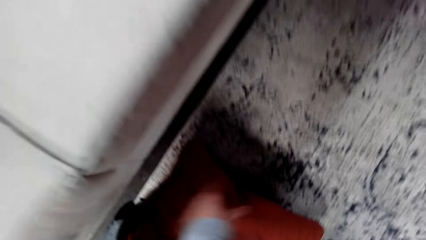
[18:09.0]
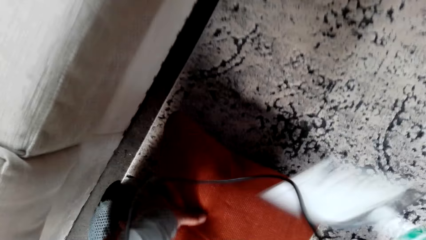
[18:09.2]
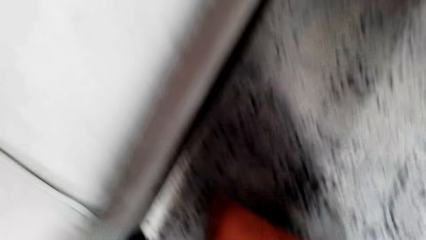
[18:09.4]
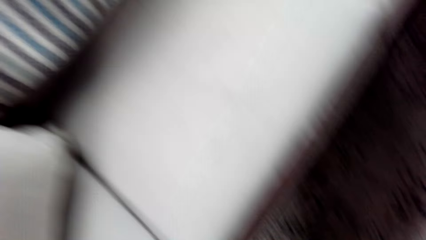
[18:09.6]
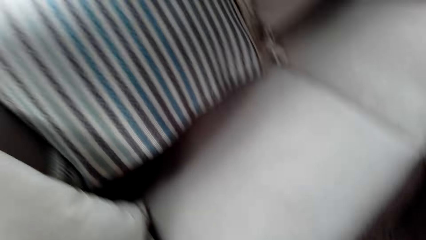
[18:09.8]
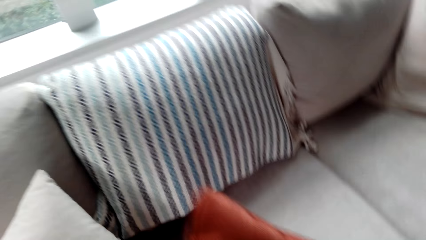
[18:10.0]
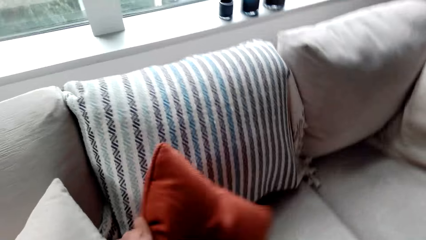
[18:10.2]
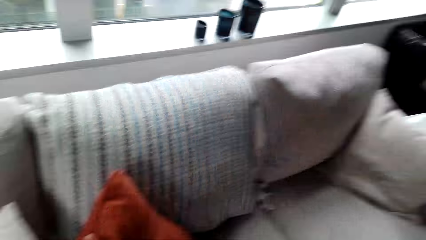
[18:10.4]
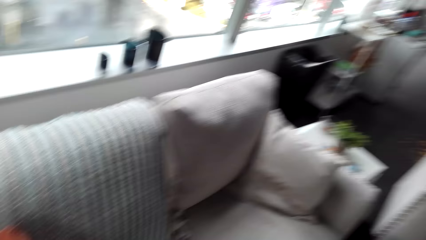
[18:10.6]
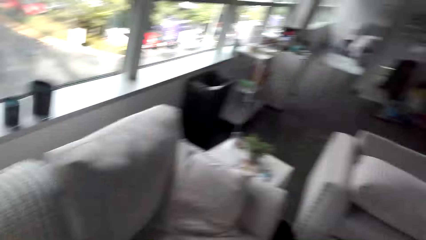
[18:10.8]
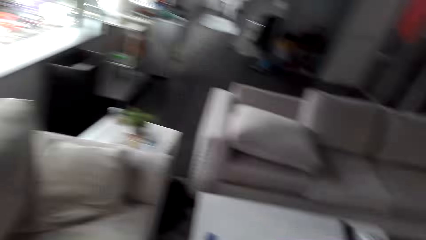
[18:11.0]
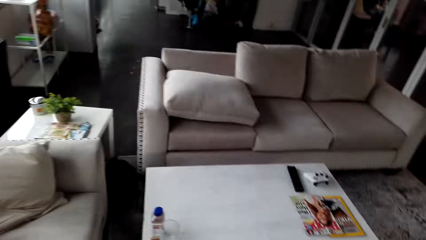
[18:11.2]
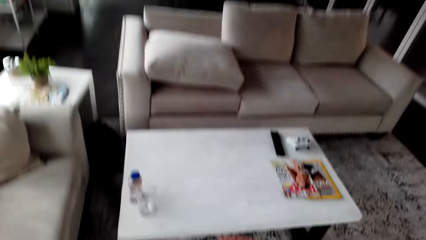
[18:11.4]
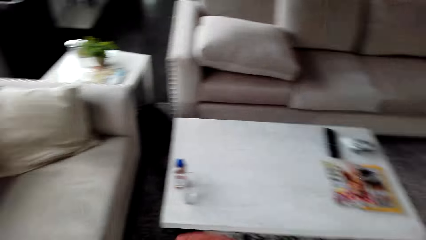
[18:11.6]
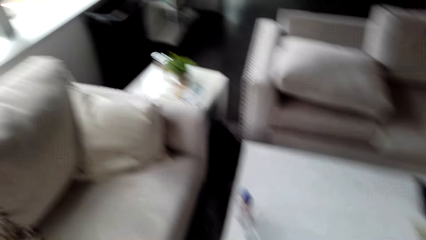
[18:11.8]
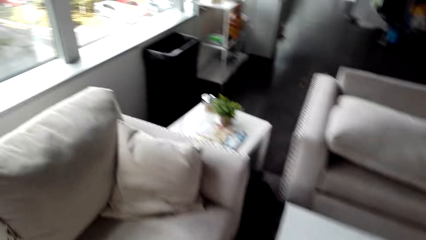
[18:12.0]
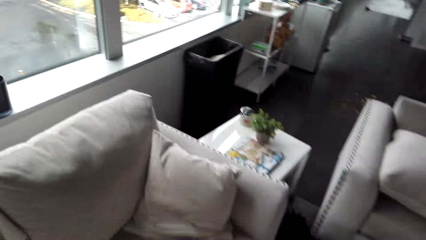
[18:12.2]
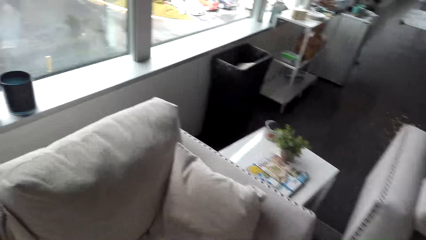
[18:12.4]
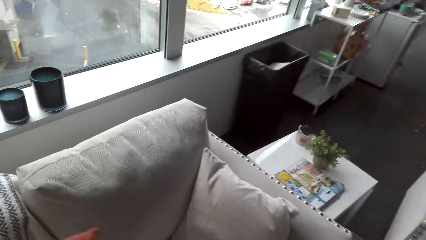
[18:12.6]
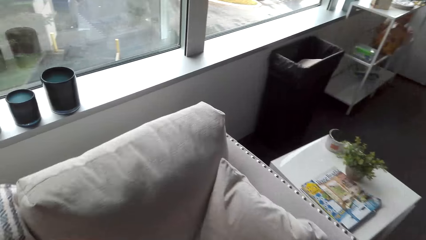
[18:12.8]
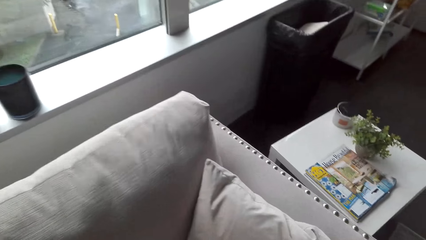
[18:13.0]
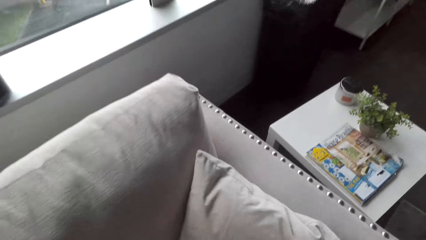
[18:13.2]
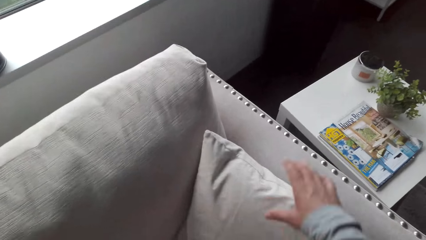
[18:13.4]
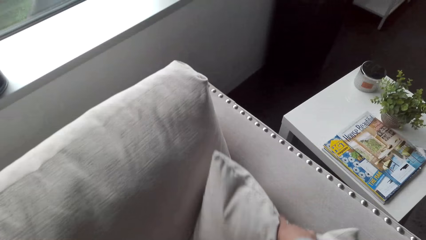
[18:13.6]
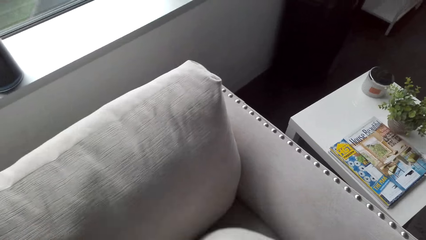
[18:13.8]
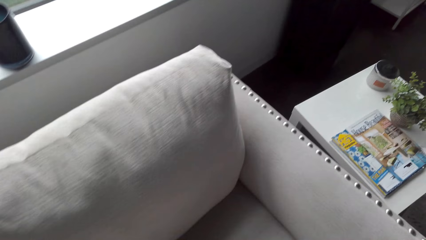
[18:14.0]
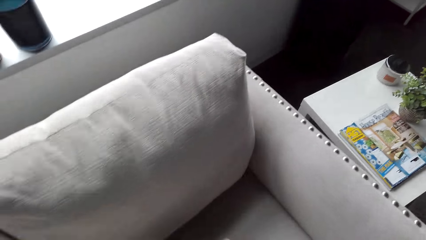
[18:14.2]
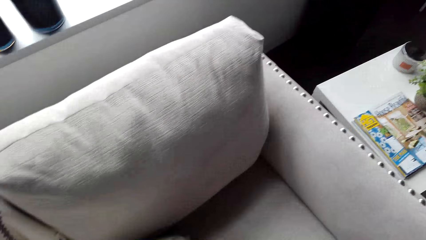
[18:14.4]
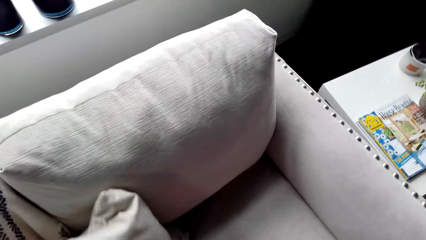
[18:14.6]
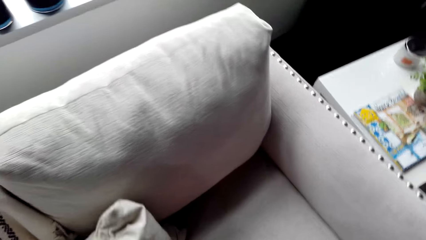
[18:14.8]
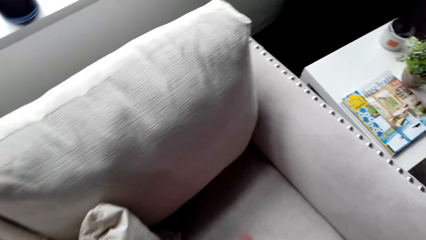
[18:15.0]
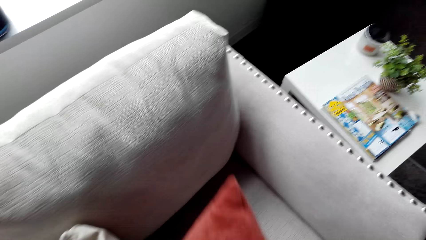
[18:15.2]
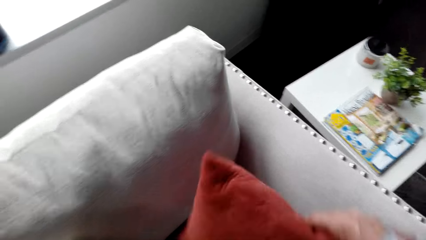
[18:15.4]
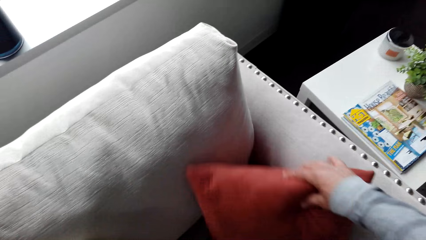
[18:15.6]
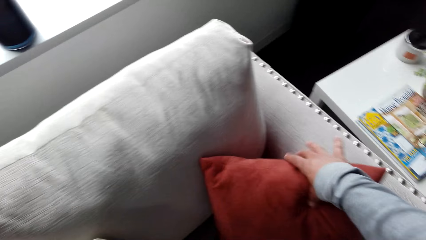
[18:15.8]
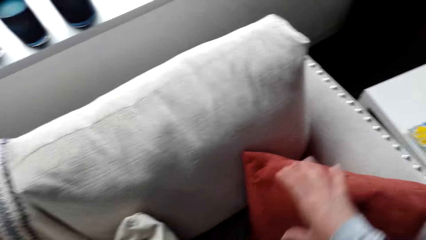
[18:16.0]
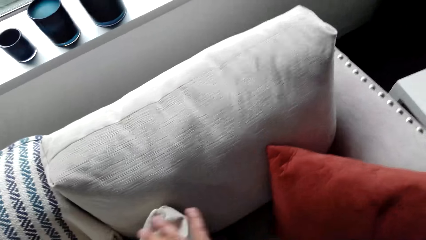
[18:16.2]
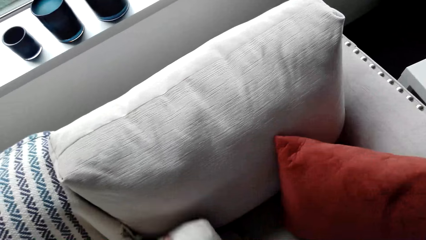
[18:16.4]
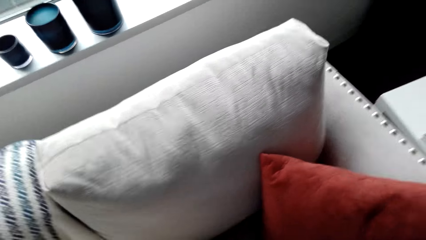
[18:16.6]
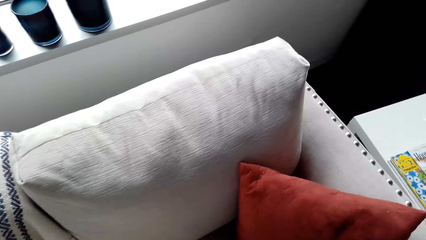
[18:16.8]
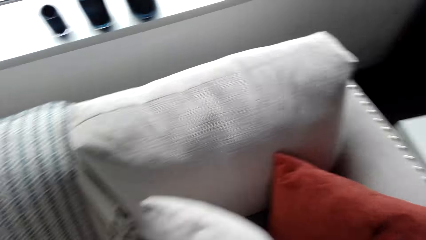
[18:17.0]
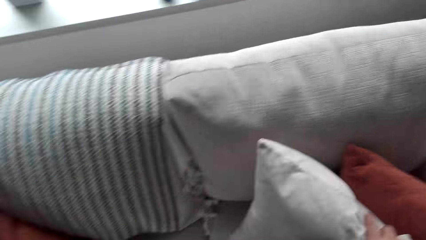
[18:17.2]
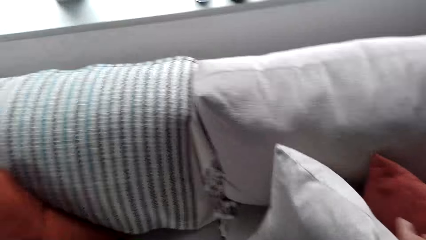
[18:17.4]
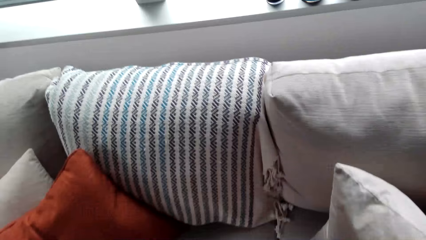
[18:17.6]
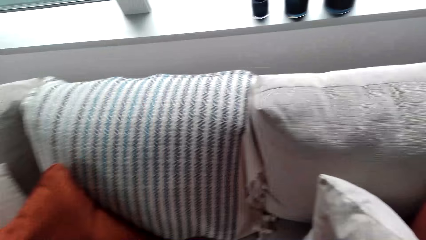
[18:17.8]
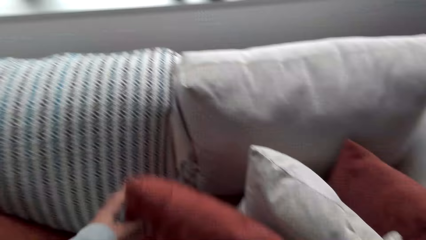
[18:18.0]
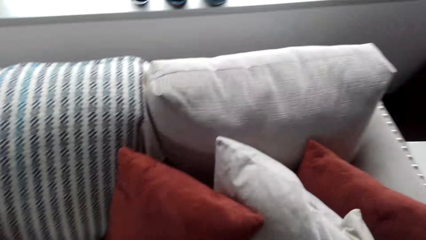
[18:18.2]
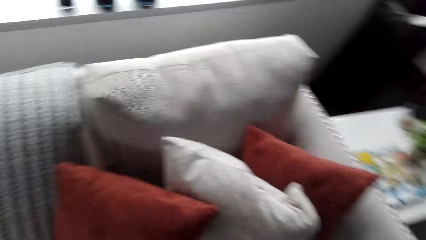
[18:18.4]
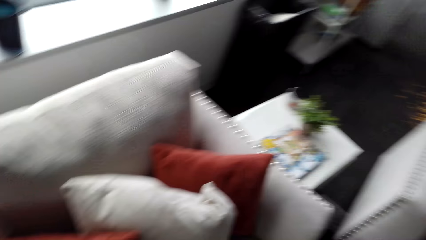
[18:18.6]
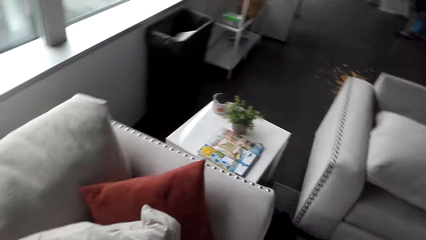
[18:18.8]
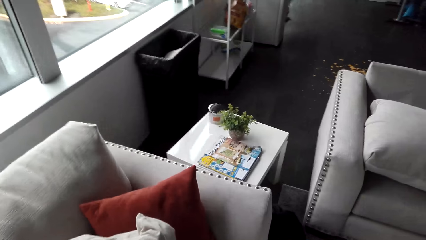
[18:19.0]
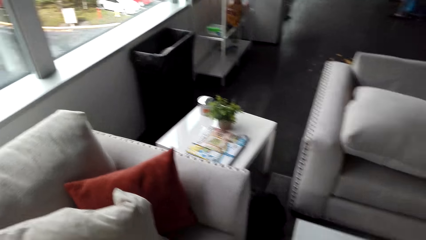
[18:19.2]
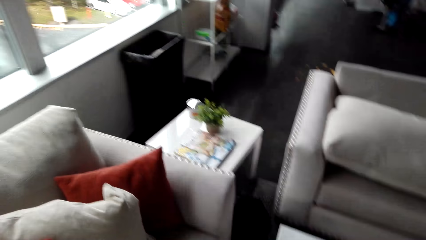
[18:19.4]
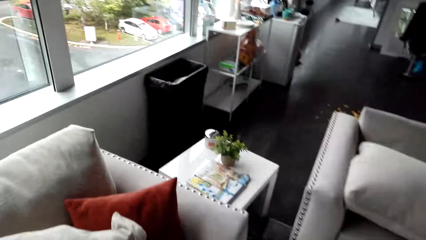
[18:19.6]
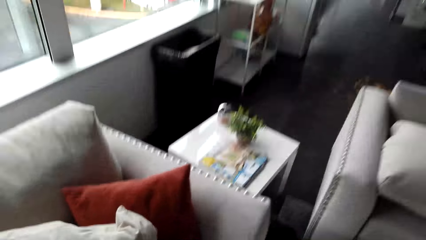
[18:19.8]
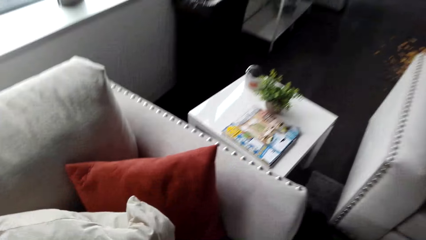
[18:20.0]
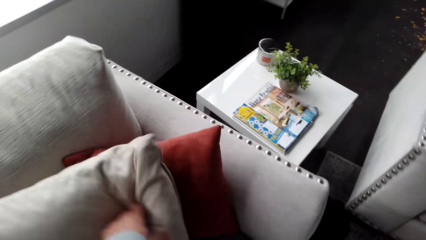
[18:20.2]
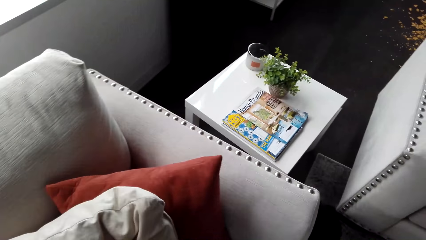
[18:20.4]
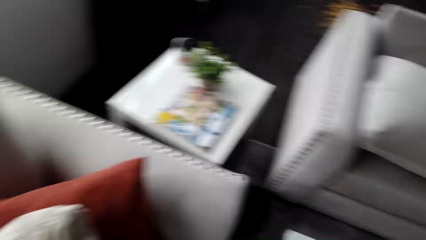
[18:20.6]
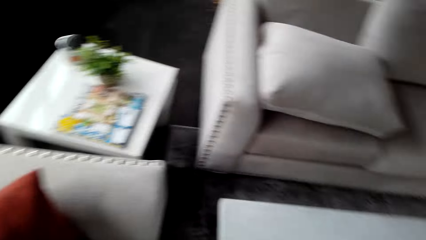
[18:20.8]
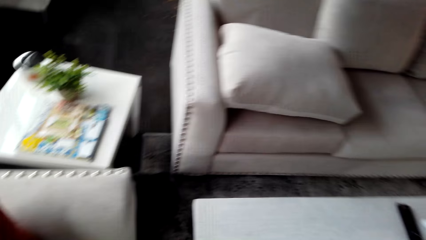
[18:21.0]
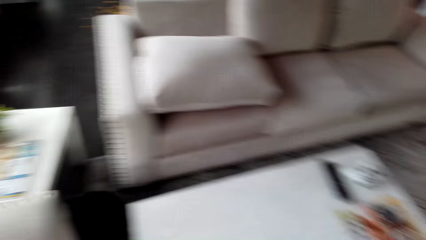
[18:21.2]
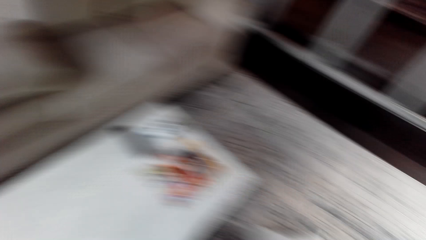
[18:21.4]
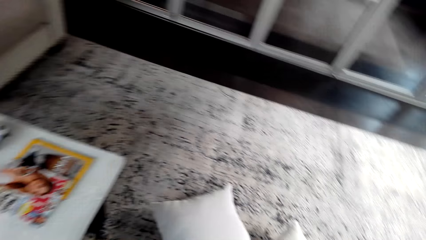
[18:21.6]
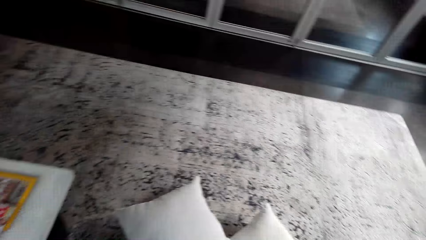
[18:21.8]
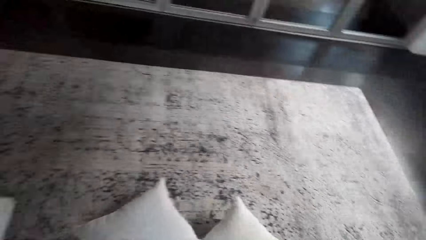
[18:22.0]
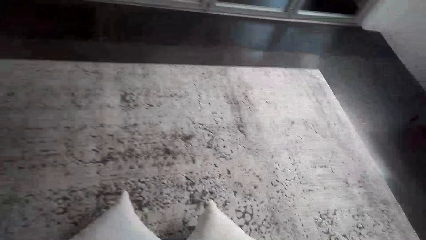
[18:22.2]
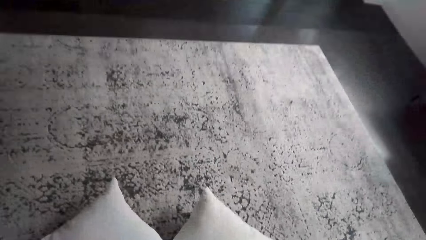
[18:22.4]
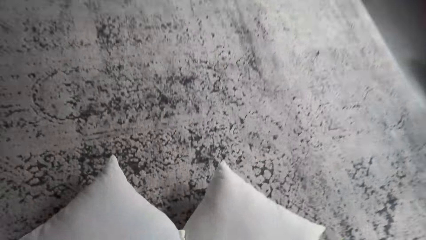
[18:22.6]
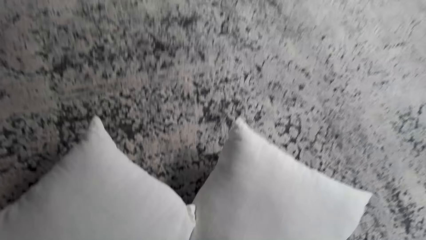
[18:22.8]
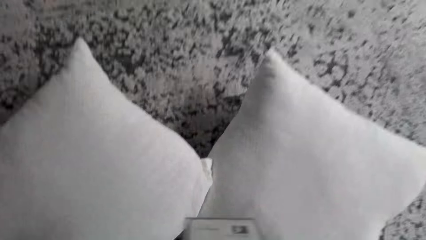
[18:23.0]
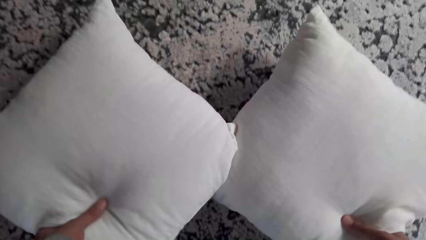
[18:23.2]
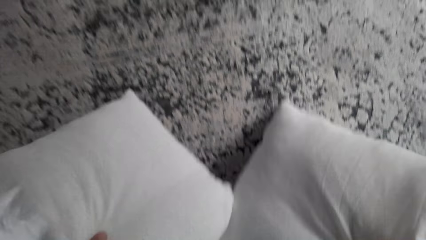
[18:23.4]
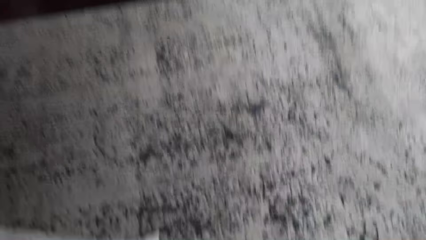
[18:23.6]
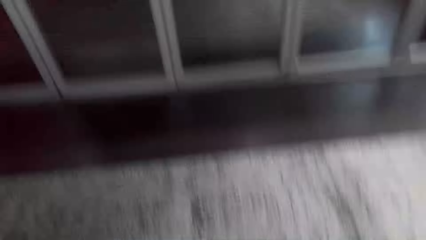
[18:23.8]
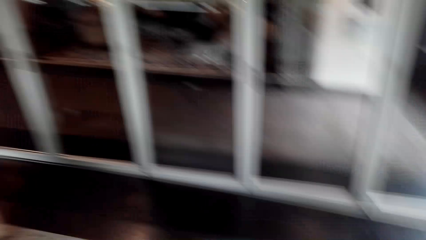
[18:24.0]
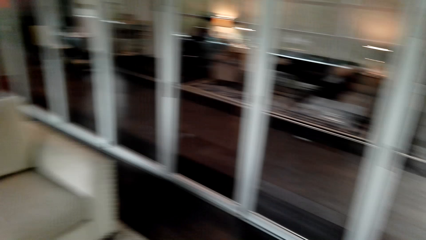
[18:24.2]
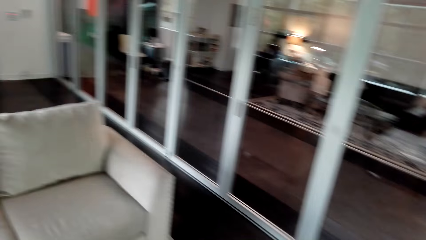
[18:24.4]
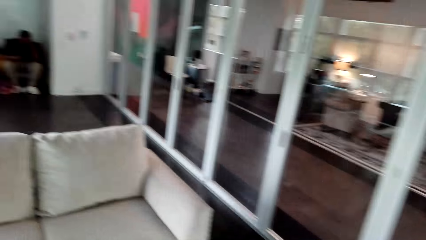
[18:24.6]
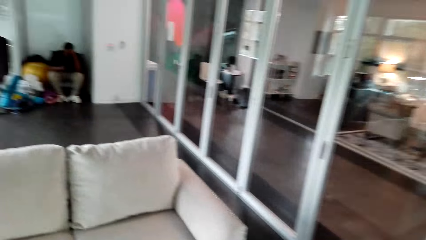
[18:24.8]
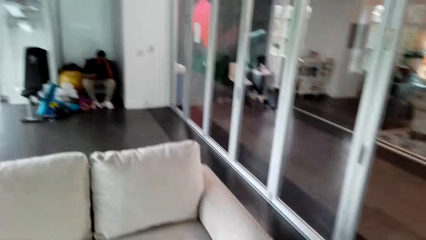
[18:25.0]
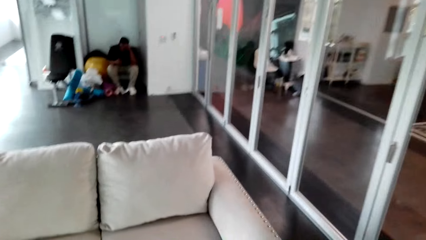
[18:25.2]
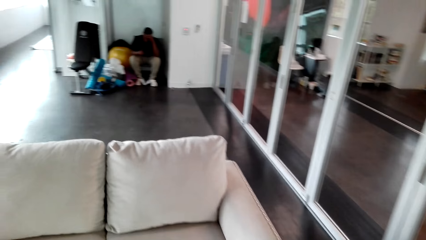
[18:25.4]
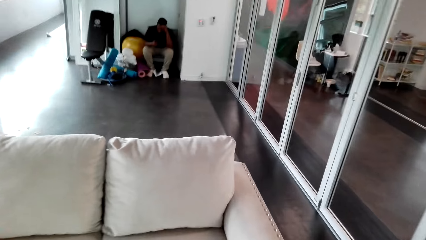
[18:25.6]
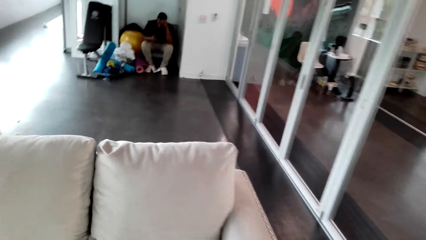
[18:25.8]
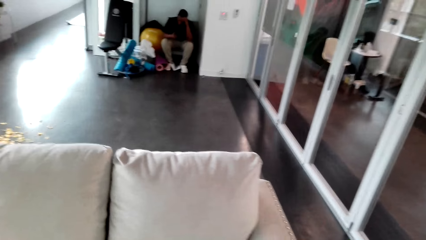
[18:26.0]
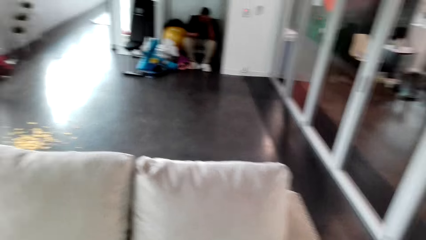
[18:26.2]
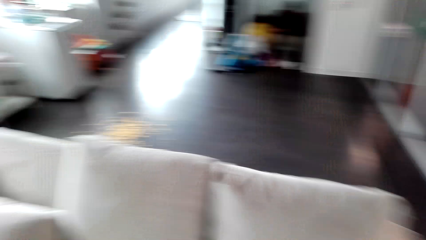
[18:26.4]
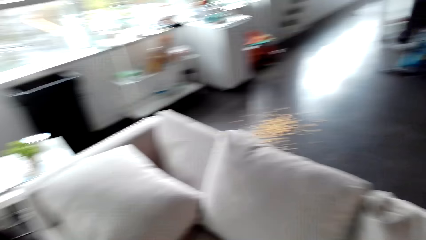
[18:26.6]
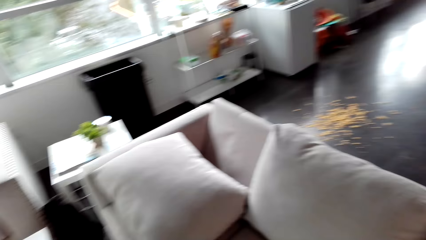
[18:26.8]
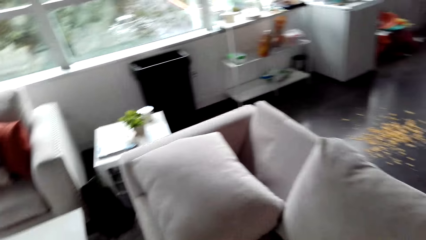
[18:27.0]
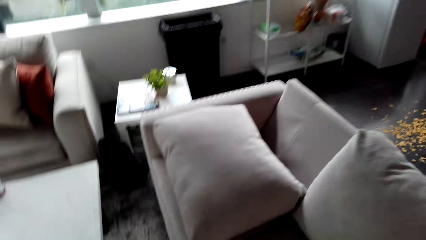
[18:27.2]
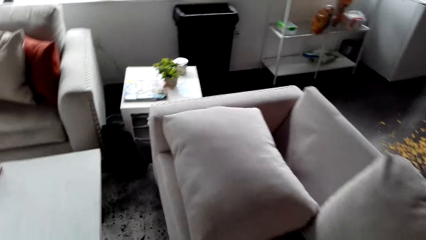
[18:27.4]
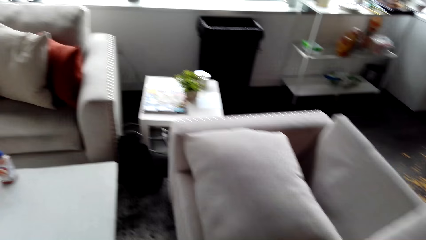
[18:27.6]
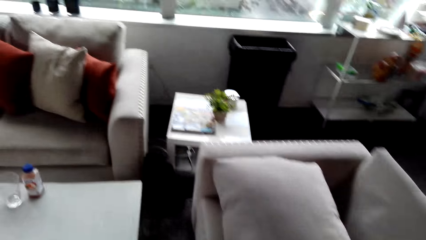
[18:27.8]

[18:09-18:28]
The camera wearer picks up the pillows on the ground. They put the pillows on the chair. They pick up a throw away pillow. They put the pillow on the couch. They do so again. They walk around the room. They pick up the pillow from the floor. They move around the dining room.
